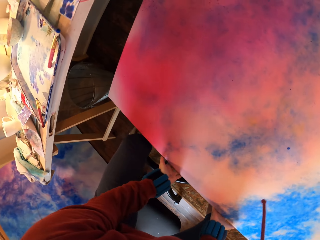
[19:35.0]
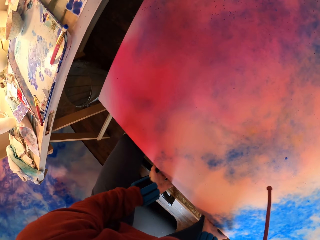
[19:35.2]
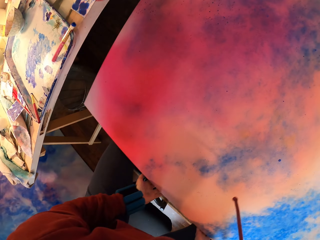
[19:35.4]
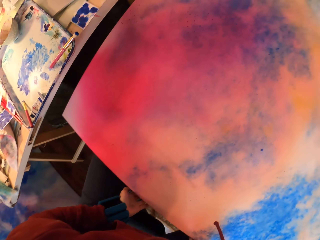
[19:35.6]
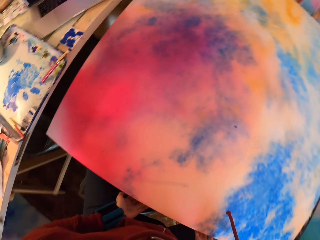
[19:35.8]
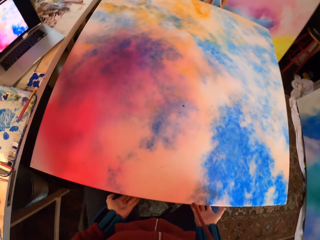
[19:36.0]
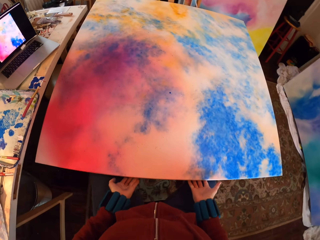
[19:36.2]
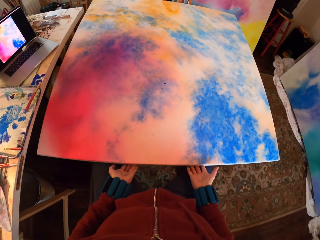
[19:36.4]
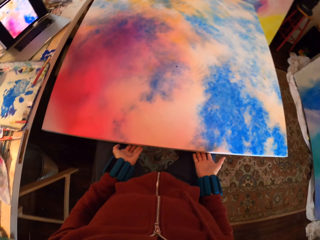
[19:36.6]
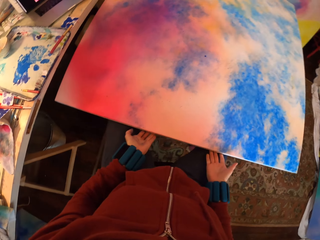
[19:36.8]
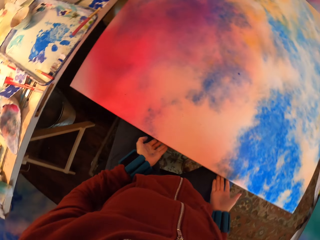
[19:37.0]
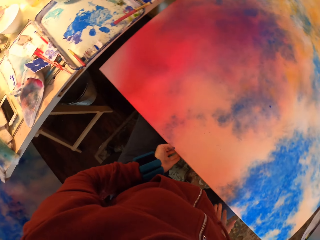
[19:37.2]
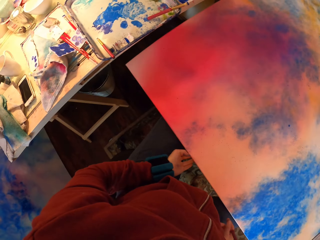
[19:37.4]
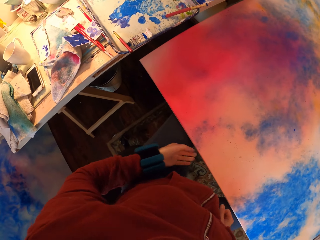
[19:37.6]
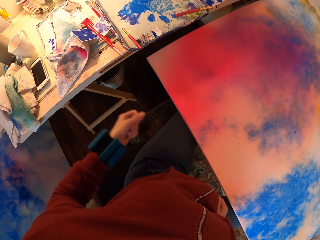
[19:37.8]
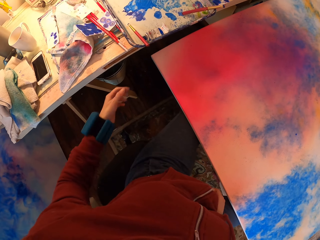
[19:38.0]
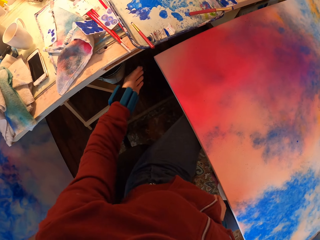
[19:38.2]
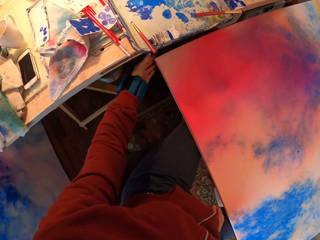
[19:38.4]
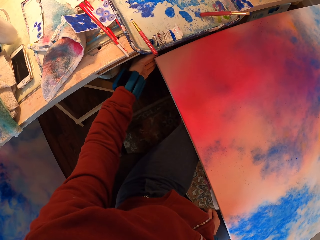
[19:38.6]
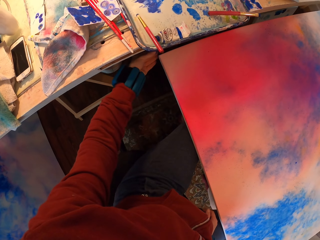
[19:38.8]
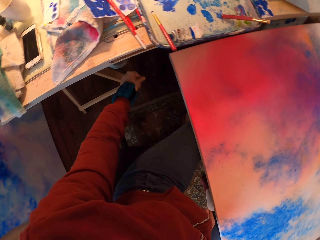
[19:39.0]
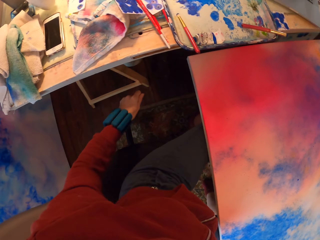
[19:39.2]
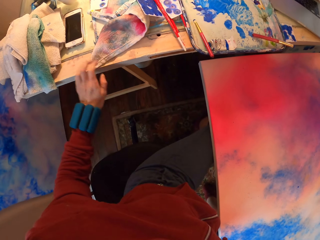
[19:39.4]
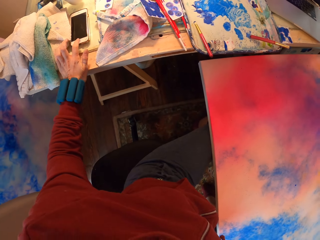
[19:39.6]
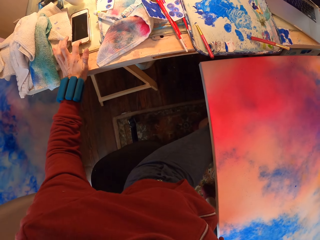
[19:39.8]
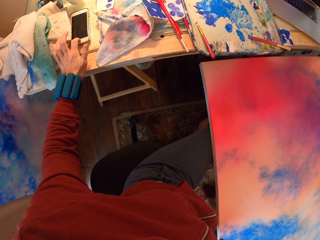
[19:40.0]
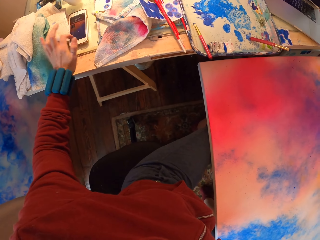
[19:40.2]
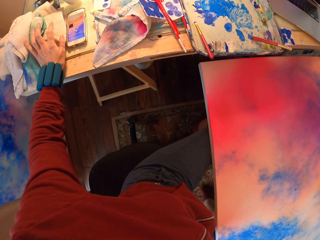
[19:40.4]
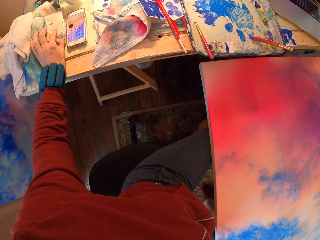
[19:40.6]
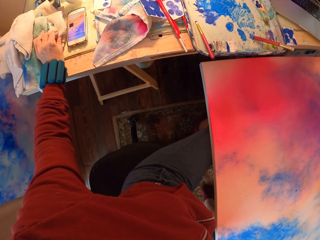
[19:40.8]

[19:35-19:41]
The camera wearer lifts the canvas and places it on his thigh. He checks the phone.

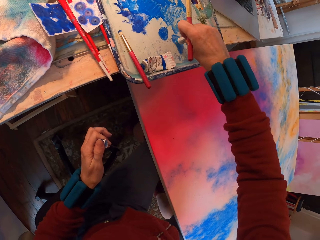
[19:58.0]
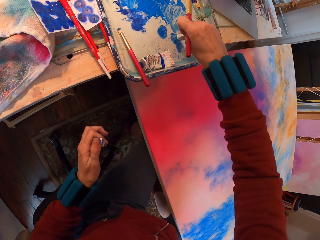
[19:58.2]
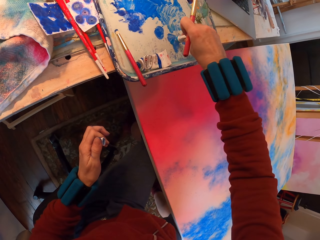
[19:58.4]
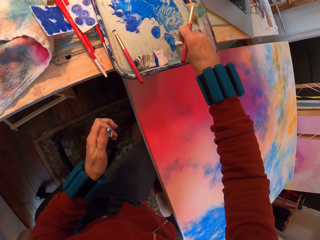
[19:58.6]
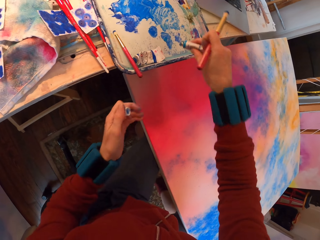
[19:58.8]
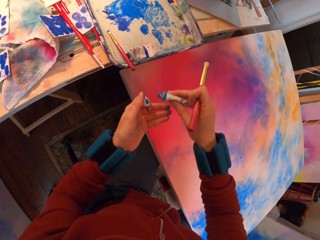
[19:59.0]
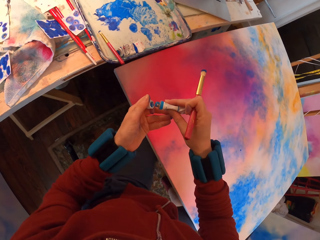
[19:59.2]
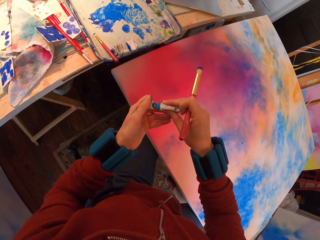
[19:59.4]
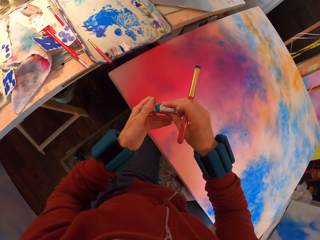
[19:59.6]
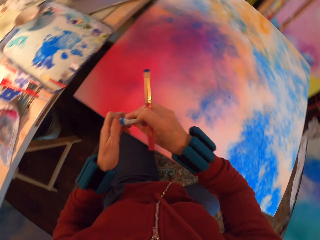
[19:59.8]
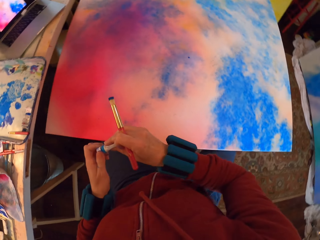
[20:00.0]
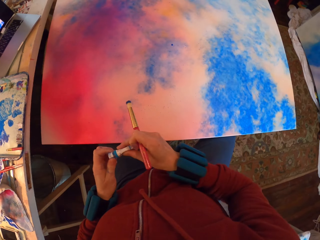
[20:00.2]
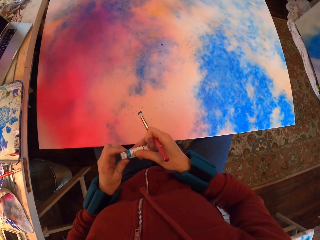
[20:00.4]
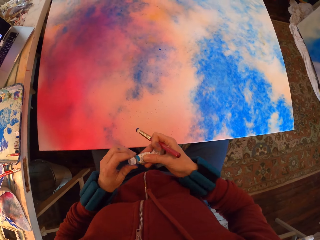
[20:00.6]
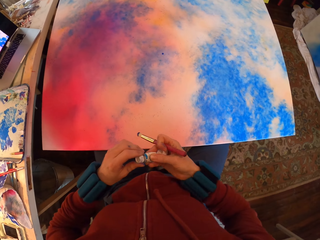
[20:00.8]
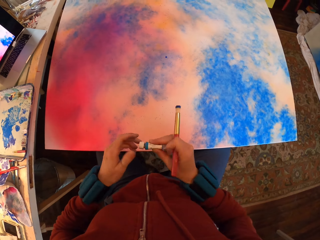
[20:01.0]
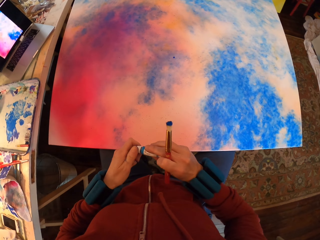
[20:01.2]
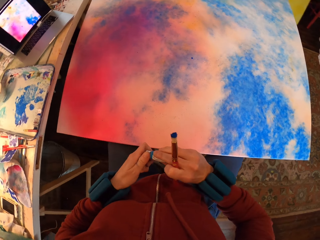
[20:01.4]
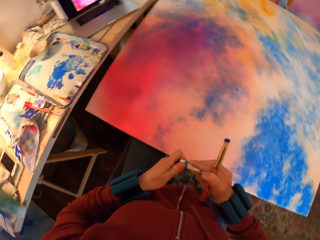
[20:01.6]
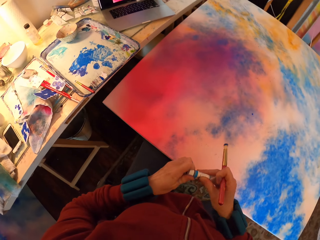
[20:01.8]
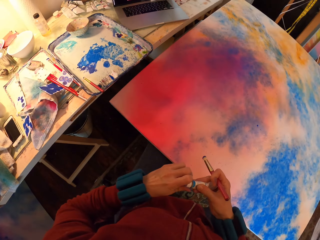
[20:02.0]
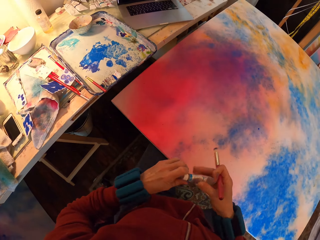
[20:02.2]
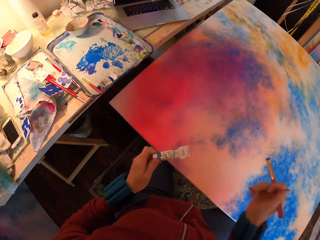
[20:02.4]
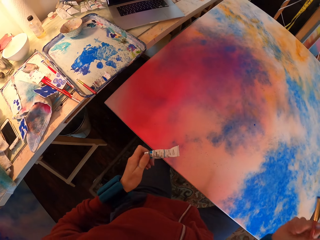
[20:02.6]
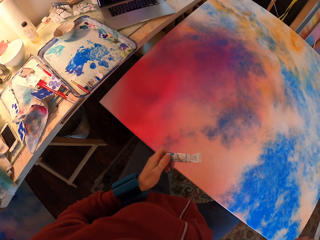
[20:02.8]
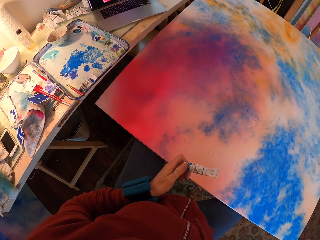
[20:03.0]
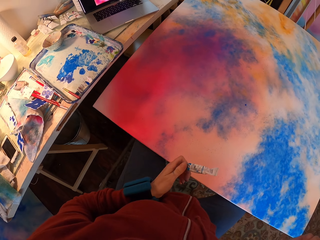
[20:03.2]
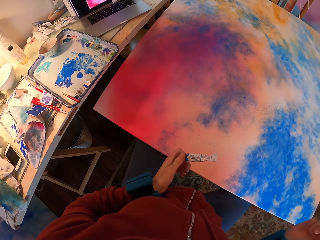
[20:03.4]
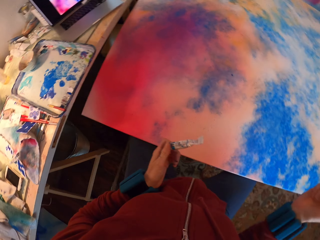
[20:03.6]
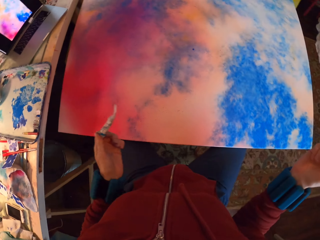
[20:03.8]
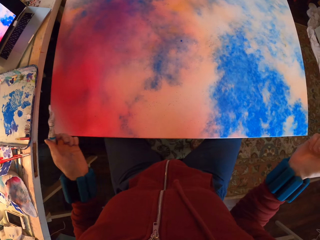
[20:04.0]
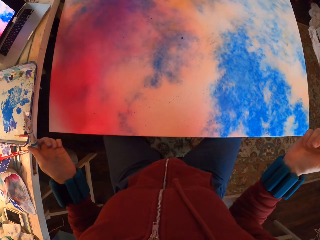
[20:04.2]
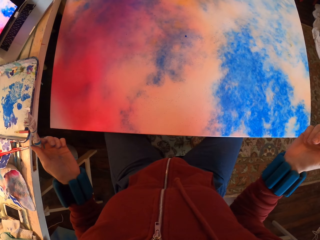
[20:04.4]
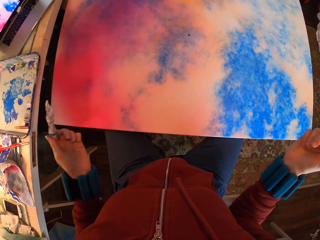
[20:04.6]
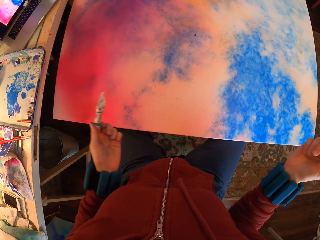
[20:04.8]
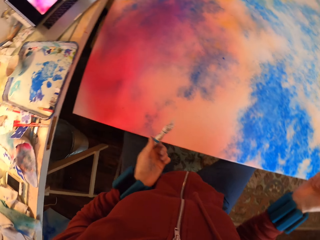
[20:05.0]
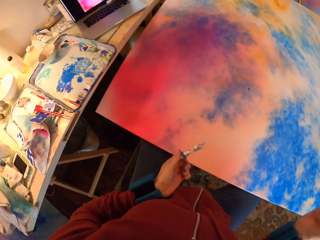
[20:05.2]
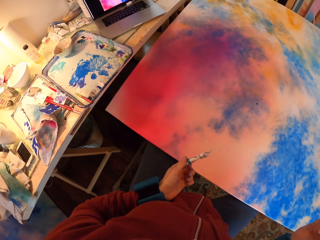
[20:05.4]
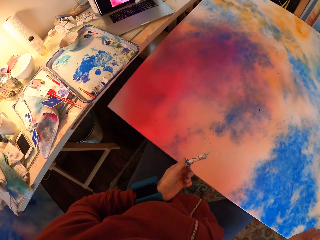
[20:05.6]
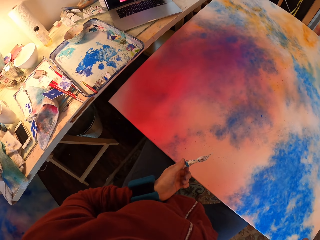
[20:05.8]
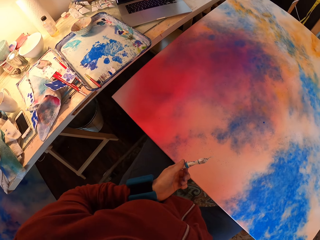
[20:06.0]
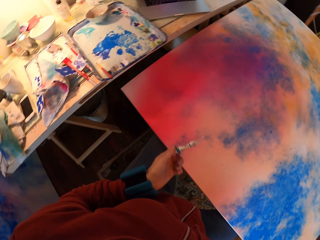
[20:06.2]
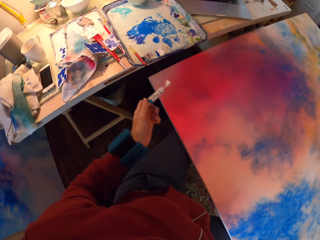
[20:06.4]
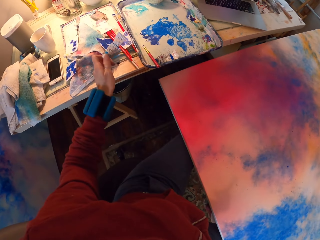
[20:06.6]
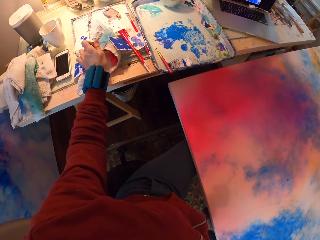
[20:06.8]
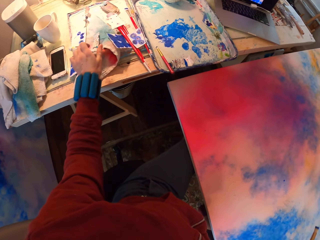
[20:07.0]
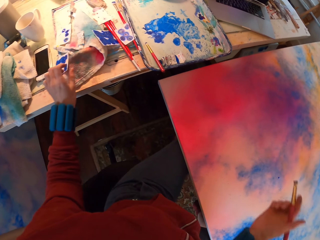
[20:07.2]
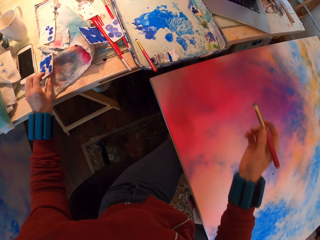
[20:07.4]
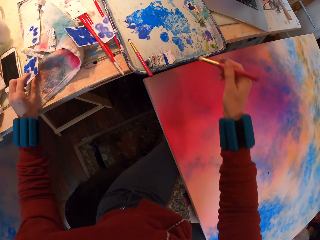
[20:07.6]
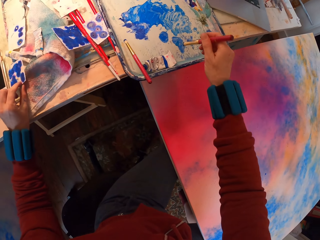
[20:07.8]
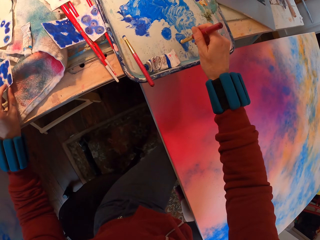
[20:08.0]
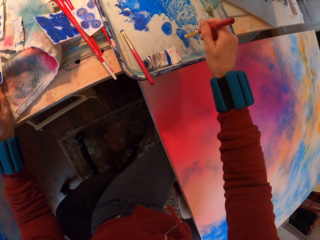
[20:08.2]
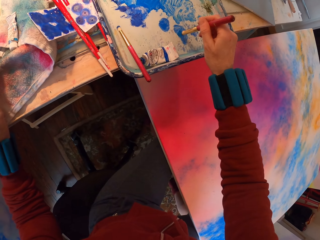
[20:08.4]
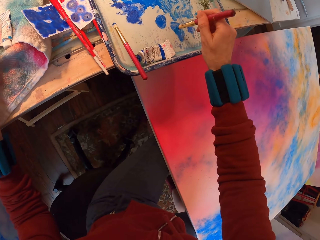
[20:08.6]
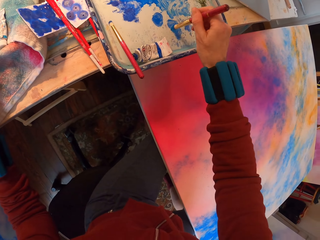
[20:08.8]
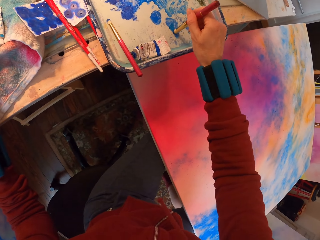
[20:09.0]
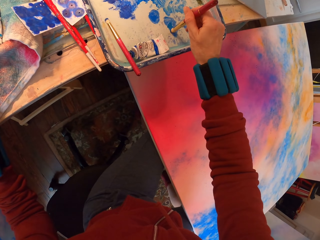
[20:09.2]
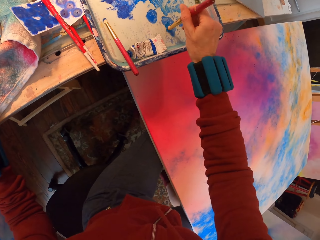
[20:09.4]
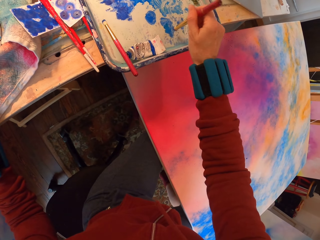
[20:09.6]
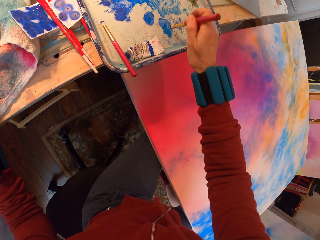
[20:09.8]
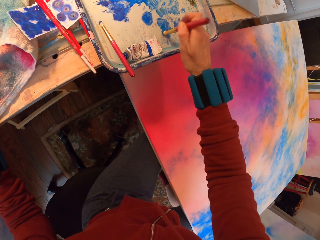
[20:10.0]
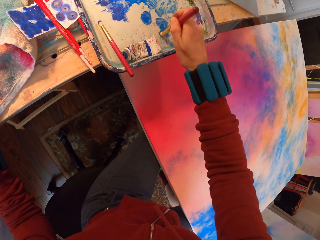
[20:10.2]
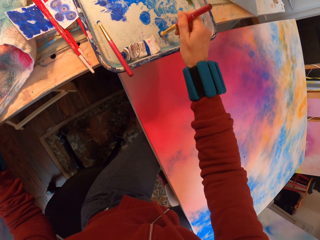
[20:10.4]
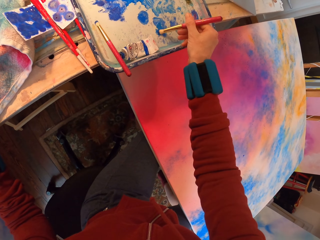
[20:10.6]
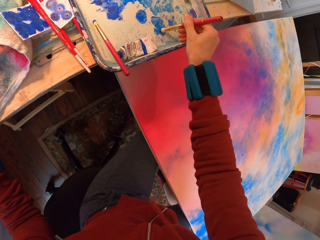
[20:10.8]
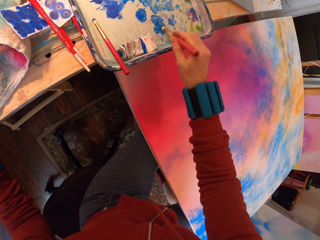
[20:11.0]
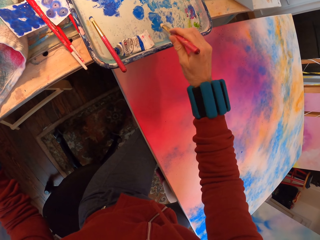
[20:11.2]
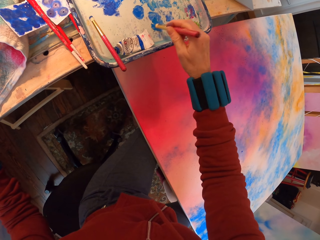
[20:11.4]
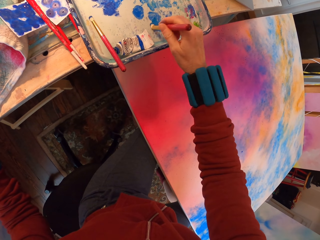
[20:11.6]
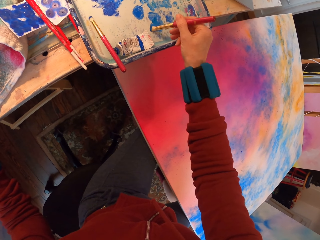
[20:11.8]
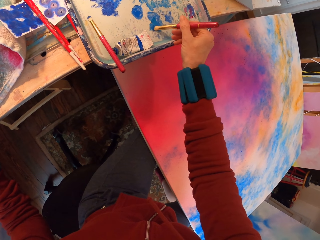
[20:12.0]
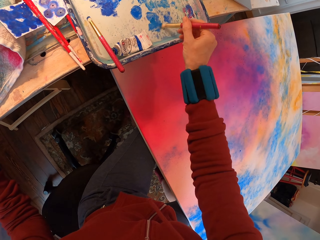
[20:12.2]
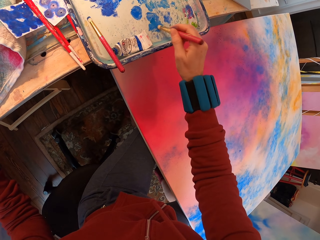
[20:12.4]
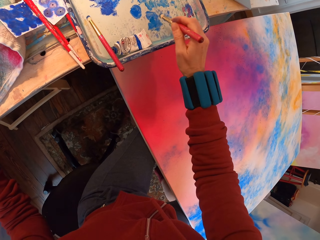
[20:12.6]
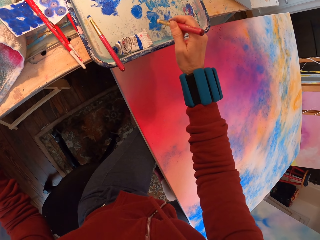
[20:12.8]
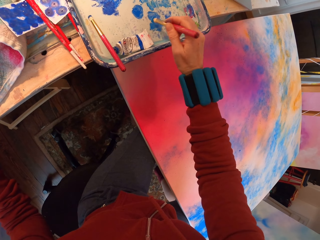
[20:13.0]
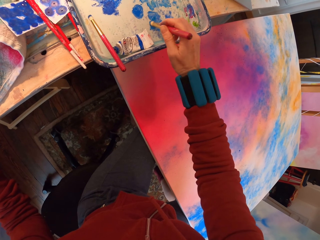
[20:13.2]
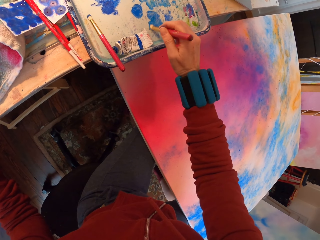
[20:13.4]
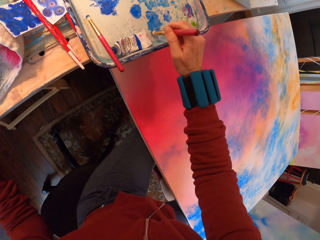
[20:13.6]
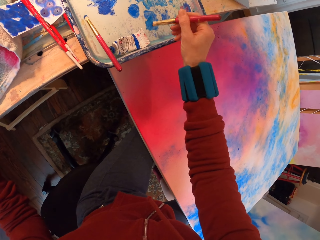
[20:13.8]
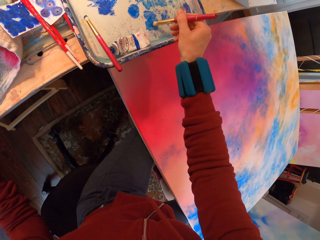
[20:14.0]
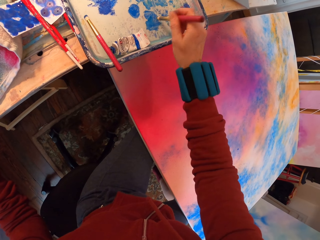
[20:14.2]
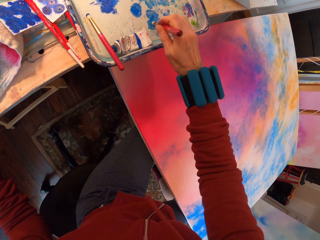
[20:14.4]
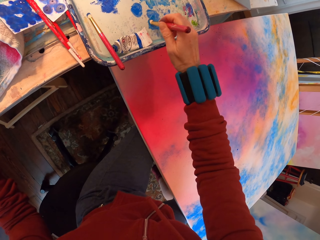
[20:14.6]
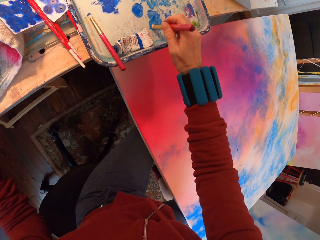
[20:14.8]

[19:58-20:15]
The camera wearer pours paint on the tray. They apply the paint. They close the paint tube. They place the paint tube on the table. They rub the brush on the paint. They paint the tray.
